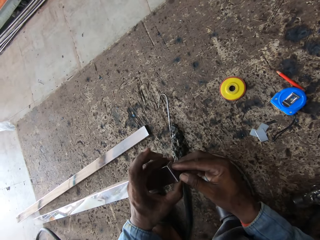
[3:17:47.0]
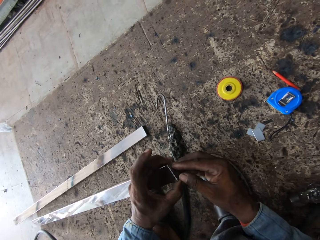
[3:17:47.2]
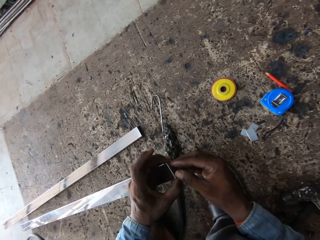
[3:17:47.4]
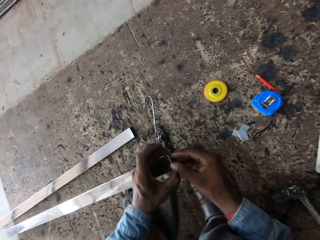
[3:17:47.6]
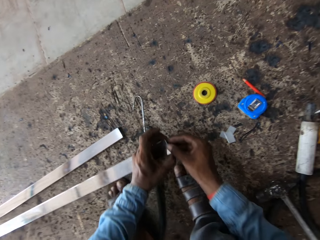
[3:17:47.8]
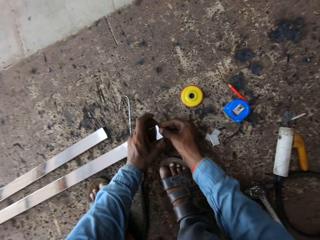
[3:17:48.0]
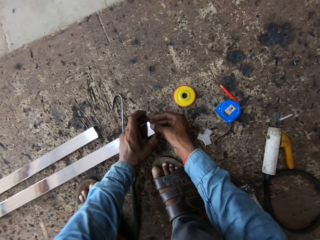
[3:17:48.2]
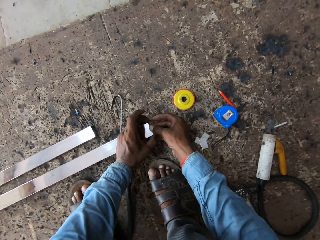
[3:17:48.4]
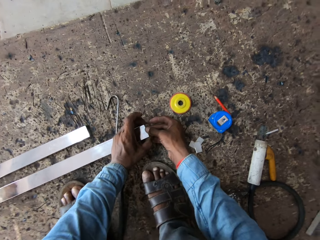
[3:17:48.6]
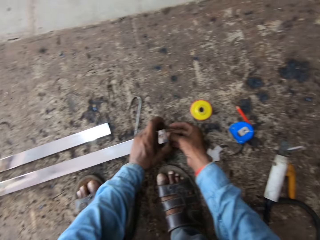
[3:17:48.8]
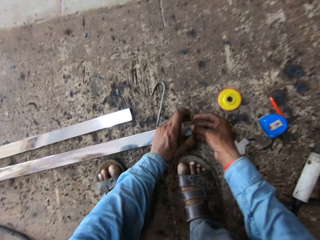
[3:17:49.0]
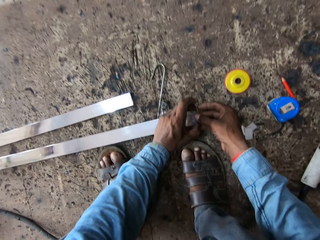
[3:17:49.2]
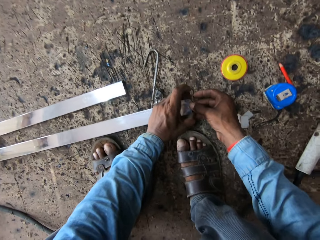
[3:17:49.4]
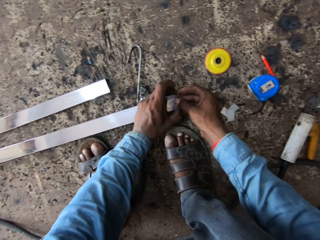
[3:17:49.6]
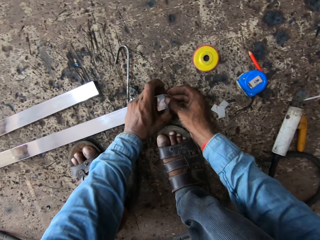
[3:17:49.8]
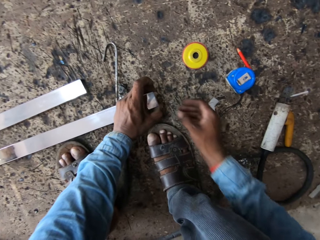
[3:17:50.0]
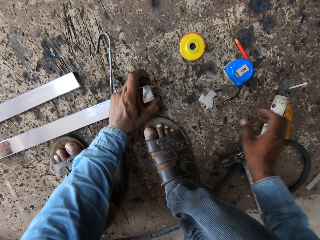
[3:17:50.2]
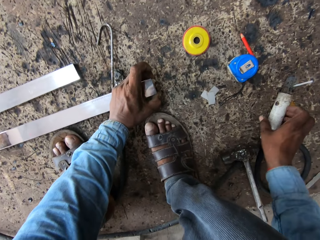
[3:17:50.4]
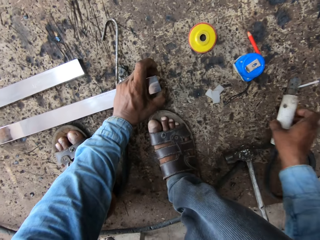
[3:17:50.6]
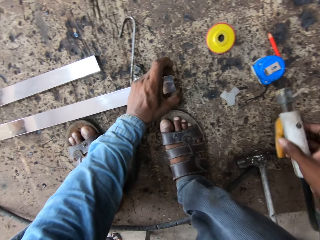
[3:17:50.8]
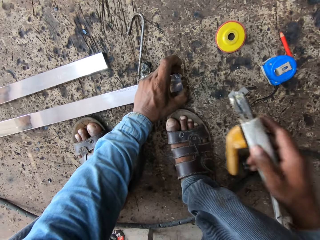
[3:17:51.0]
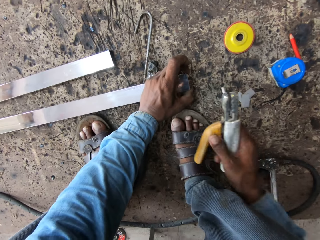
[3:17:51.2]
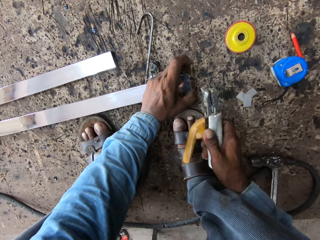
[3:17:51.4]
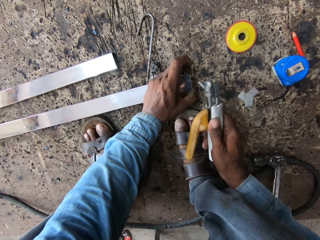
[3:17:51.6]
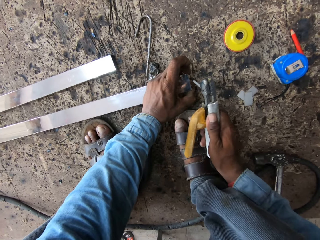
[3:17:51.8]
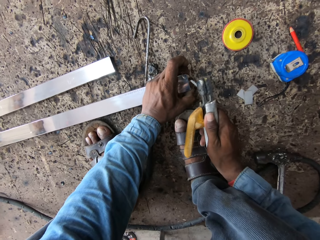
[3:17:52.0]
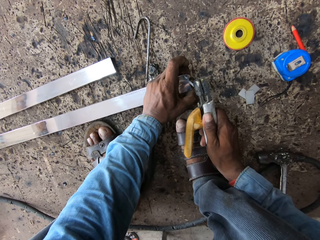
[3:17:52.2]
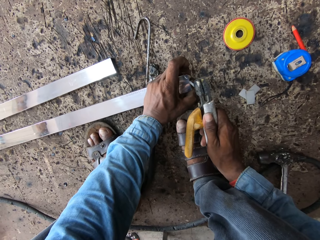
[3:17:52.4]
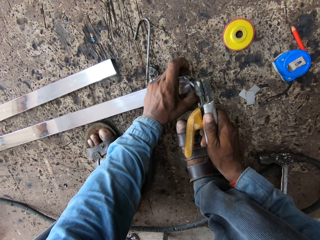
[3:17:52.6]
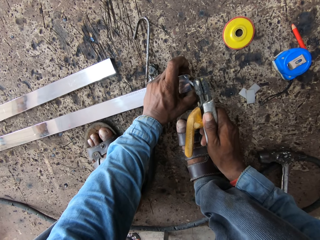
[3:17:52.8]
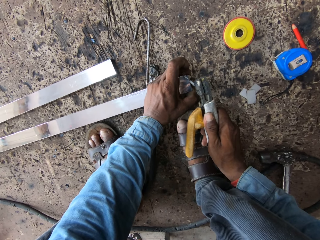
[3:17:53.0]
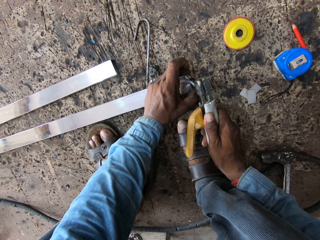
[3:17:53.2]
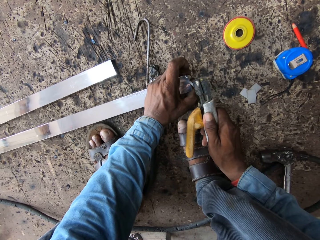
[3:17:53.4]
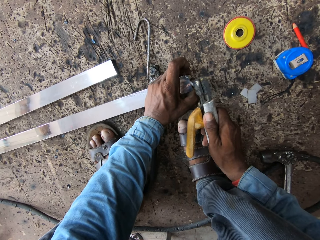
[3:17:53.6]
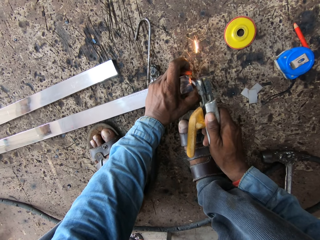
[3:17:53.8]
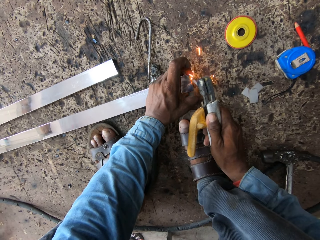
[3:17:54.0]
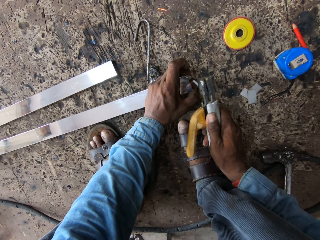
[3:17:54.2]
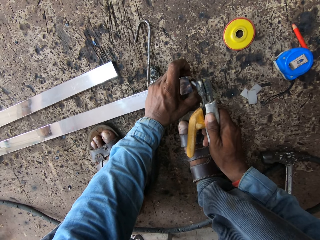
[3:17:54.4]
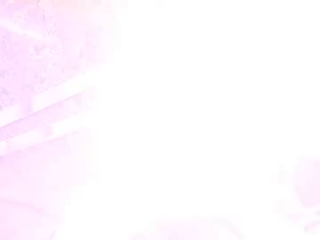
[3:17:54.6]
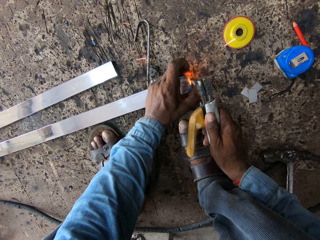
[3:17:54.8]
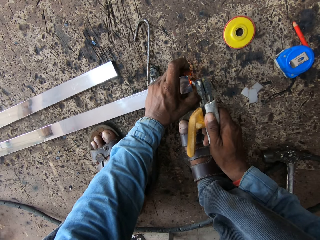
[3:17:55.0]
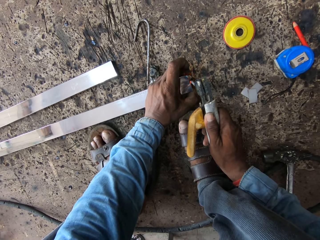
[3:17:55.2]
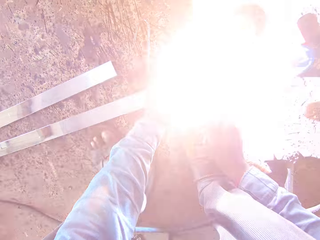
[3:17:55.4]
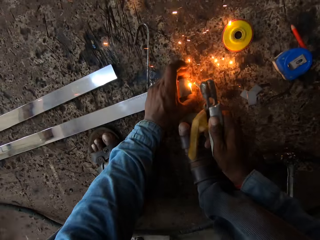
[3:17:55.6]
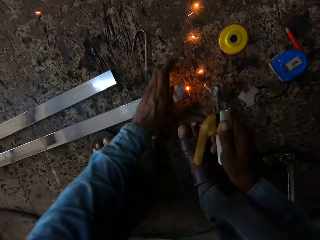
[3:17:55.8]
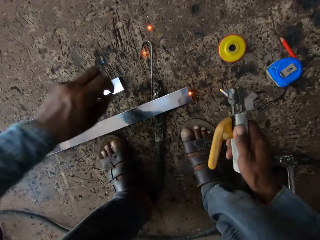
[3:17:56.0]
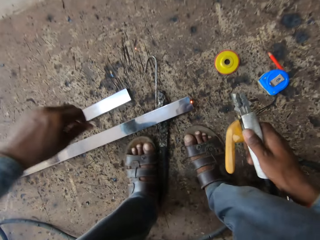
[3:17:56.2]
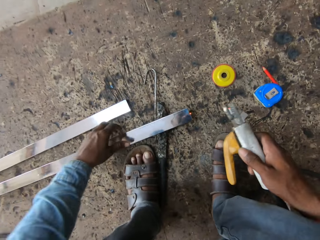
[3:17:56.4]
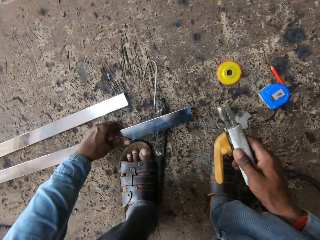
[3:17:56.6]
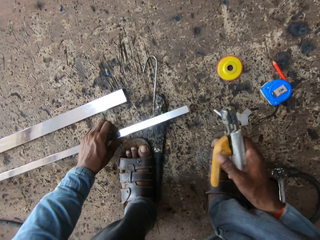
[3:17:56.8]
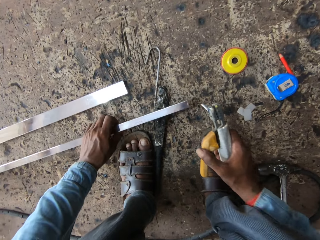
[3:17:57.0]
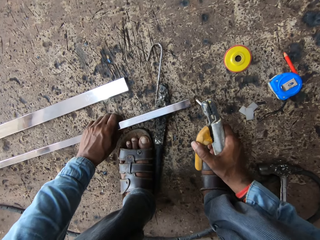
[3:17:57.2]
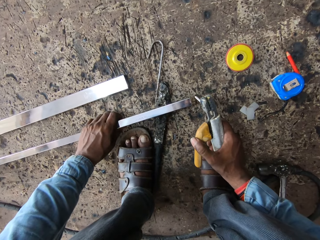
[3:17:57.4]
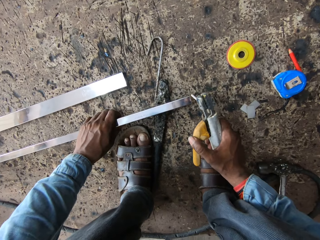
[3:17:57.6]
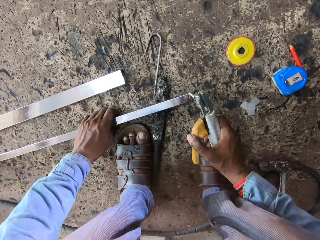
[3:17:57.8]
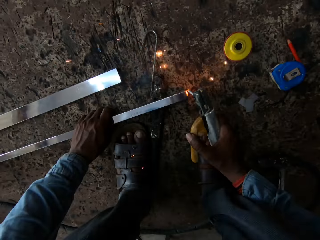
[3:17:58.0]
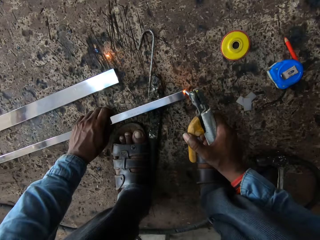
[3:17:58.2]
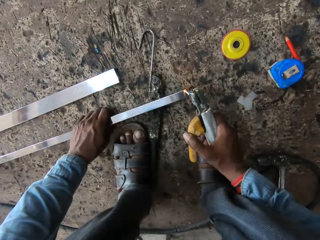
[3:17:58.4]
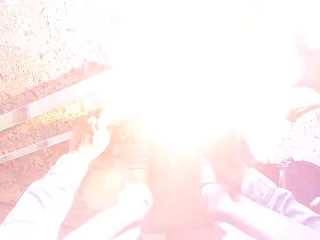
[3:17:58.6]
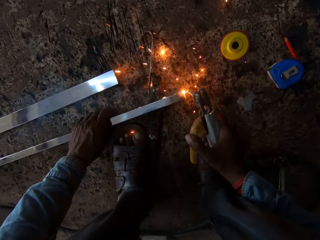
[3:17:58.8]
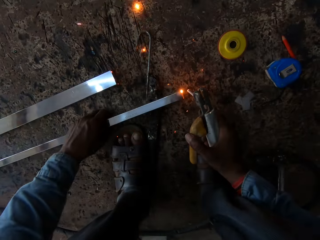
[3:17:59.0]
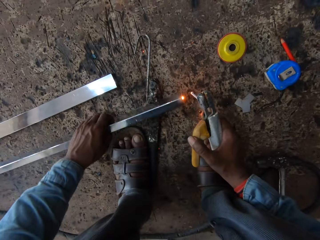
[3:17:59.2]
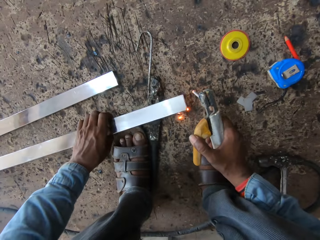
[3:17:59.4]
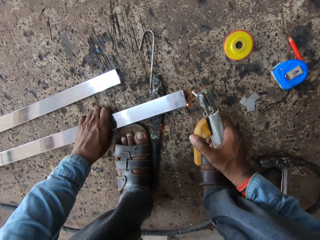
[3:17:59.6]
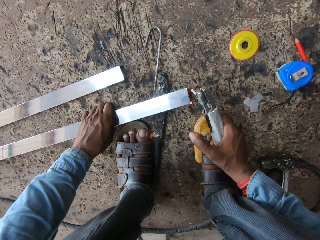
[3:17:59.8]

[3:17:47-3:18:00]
The camera wearer holds the metal rod with both hands. They hold the electrode holder. They connect the two metal bars with a welding machine. They weld on the metal. They hold the metal rod.

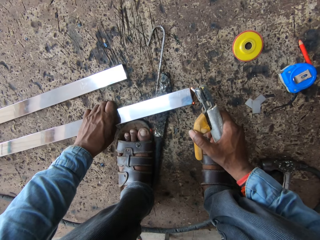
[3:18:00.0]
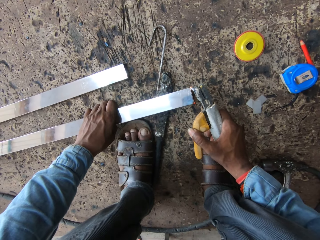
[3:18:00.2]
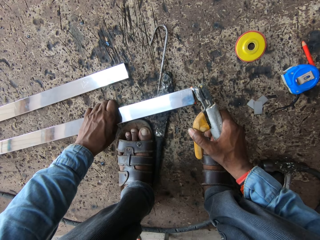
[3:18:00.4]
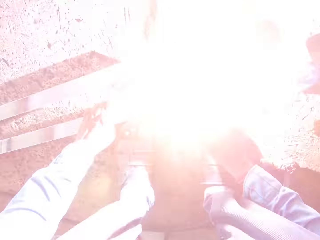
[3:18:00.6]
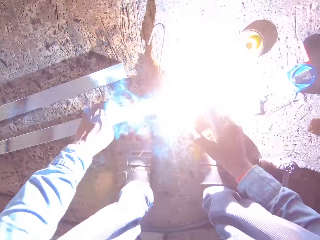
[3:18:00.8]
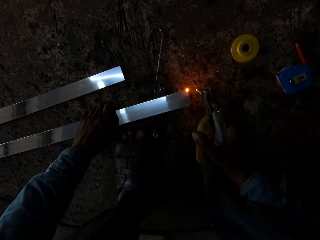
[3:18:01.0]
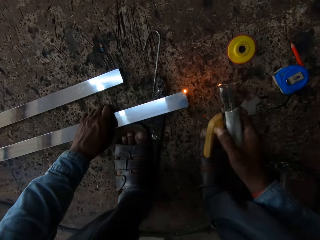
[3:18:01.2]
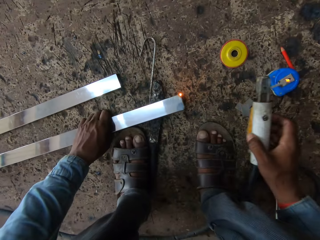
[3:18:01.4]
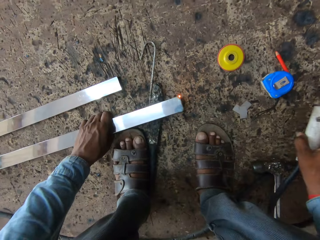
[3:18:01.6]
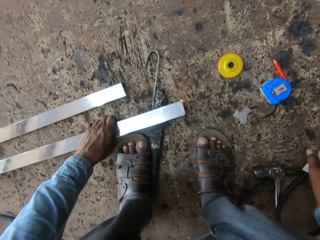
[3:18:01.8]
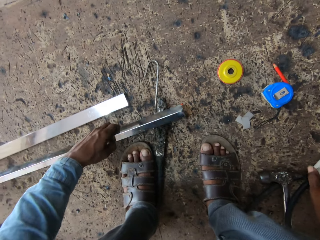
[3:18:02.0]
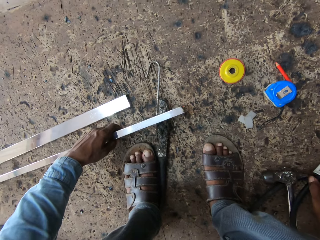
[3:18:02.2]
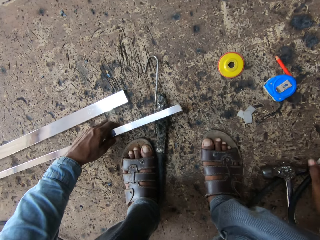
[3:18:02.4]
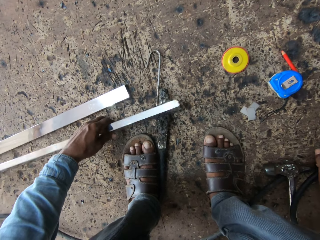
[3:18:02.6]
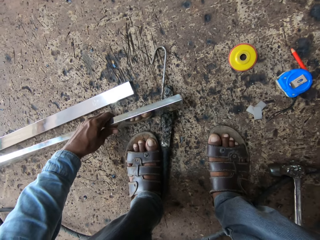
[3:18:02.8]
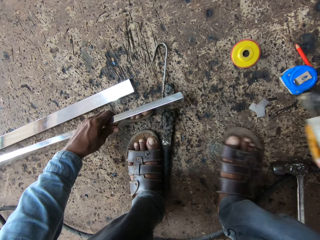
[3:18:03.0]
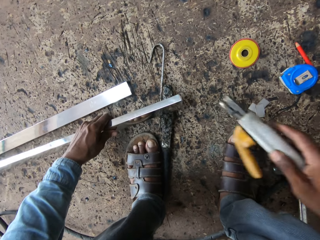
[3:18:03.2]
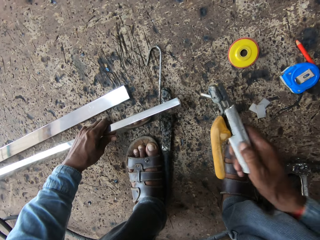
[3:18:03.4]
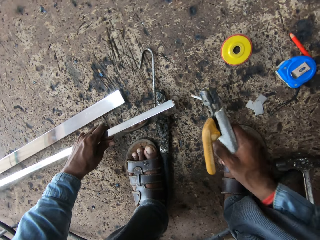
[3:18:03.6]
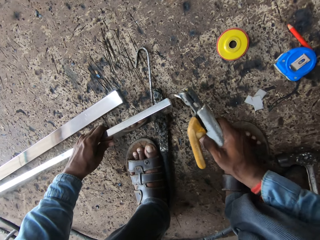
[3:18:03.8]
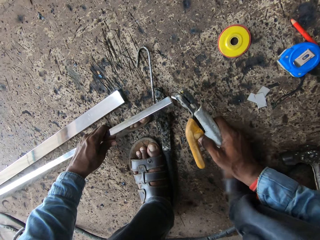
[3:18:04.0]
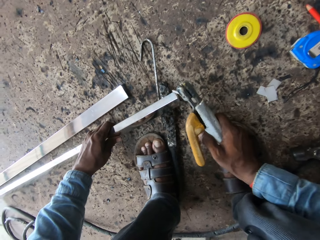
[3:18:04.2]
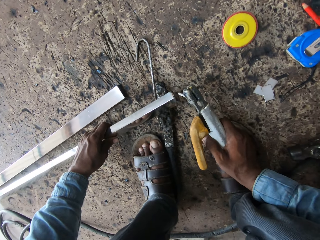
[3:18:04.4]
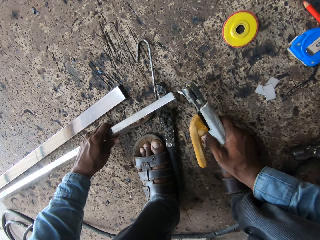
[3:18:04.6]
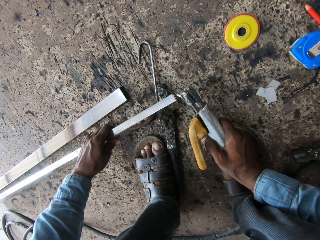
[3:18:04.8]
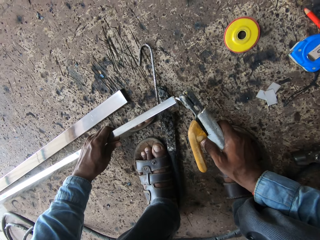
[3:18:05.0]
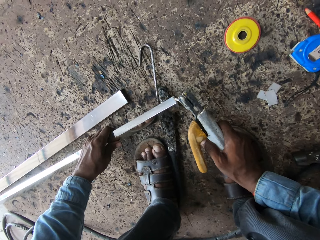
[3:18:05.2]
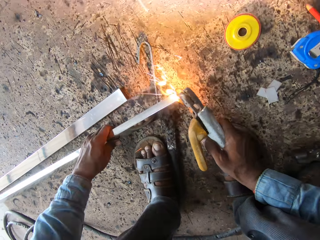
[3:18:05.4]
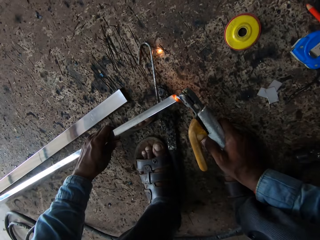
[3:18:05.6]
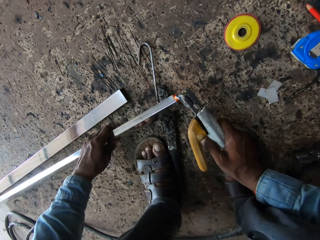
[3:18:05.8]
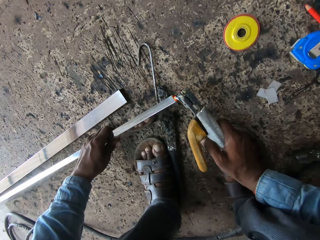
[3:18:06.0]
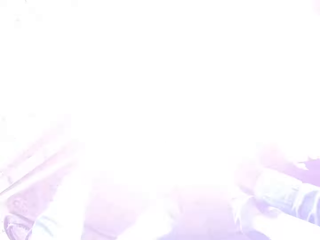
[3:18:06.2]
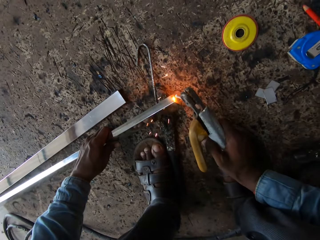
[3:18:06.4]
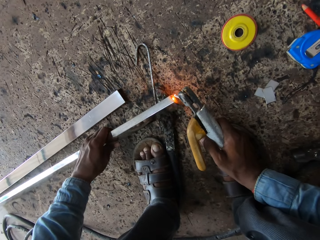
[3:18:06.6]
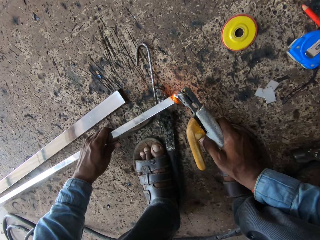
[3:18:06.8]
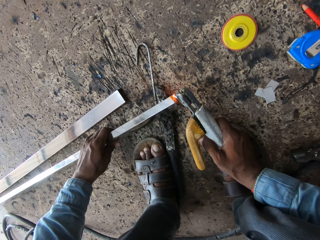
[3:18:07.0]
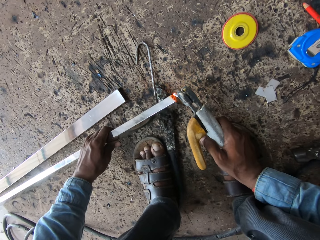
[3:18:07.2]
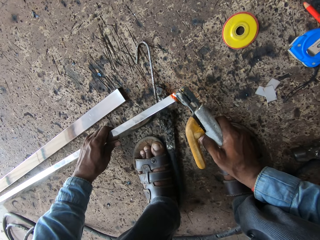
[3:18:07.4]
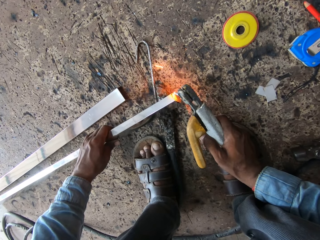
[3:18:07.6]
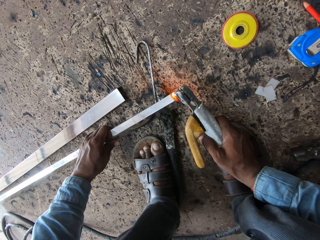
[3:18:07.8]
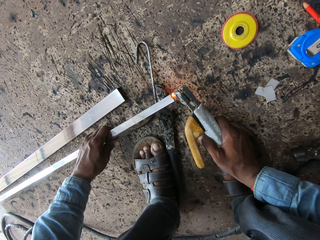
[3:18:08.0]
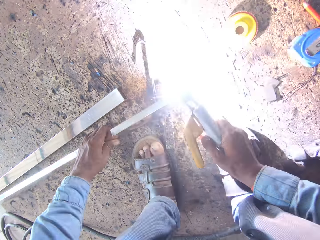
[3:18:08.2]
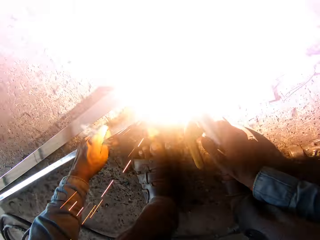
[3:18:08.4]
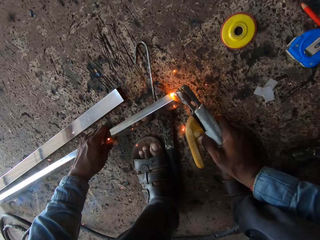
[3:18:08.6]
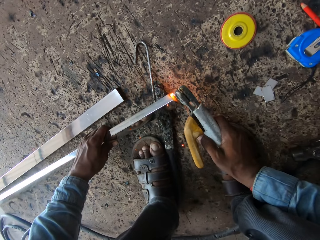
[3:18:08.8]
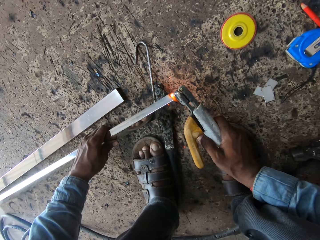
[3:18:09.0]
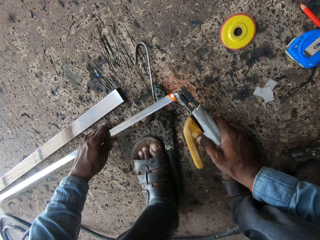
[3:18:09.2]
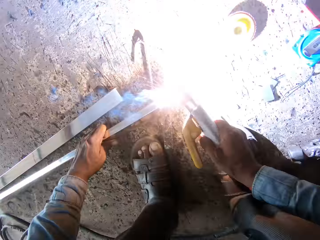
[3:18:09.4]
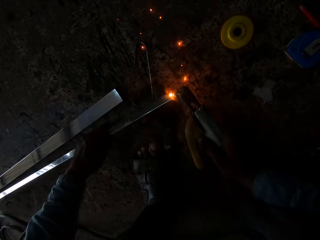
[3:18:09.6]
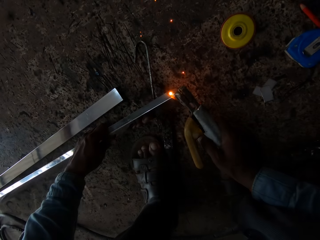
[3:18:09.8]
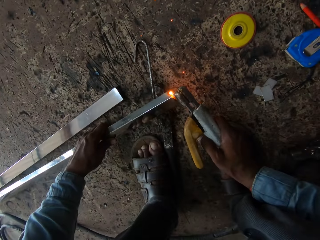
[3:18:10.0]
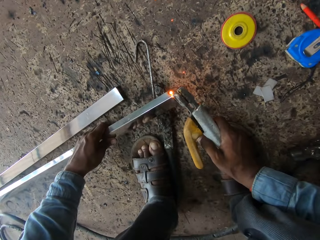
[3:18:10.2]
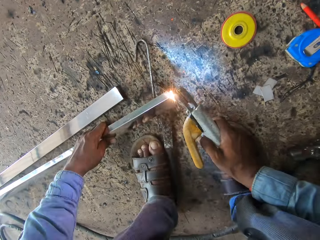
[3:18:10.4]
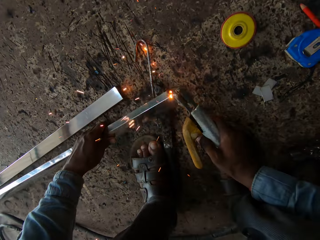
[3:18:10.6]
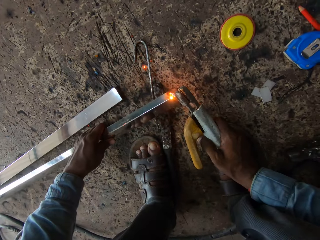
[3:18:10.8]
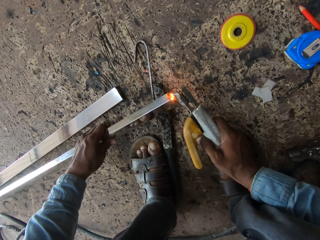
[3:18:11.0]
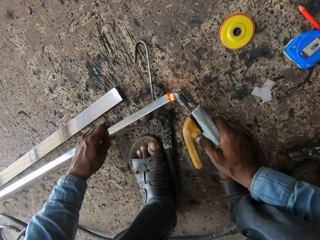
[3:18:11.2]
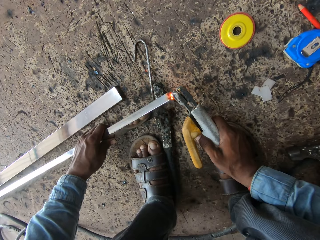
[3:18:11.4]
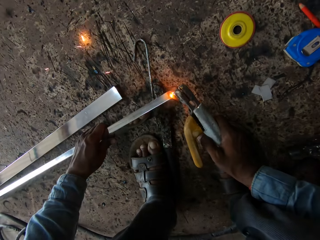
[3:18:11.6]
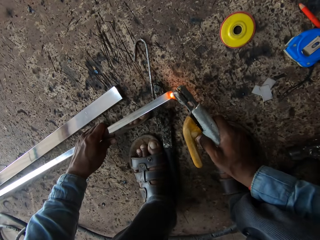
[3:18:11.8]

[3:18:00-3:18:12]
The camera wearer puts the electrode holder on the floor. They hold the metal rod, hold the electrode holder, and weld on the metal rod.
